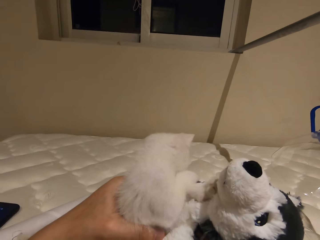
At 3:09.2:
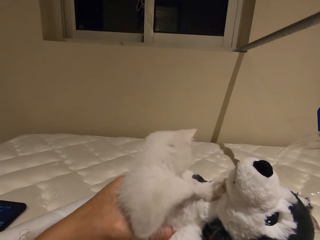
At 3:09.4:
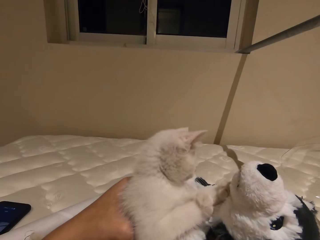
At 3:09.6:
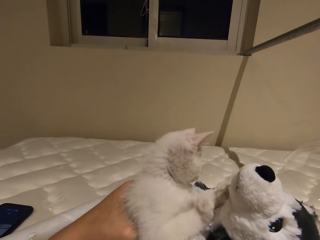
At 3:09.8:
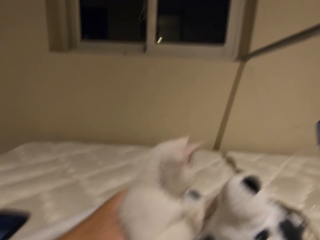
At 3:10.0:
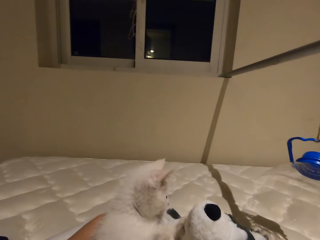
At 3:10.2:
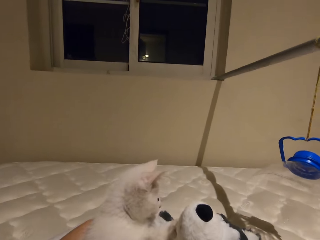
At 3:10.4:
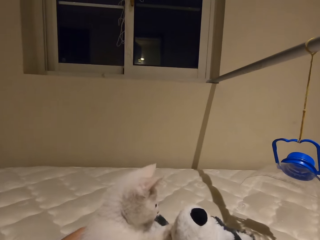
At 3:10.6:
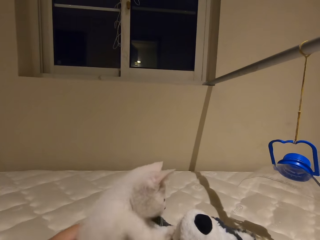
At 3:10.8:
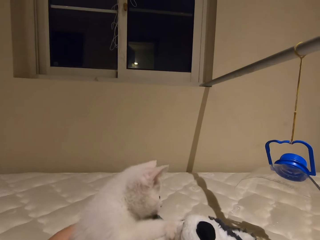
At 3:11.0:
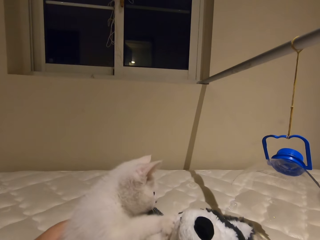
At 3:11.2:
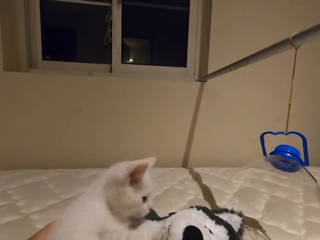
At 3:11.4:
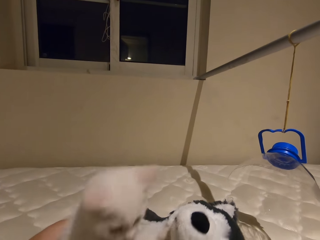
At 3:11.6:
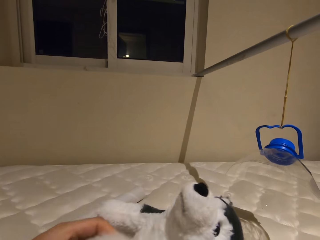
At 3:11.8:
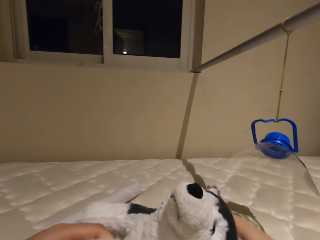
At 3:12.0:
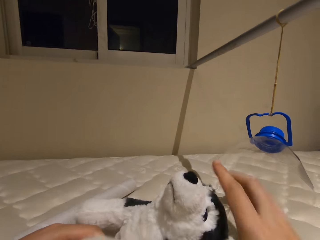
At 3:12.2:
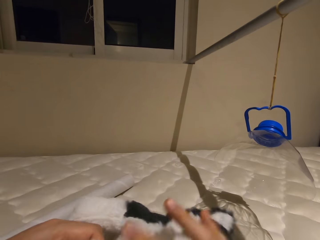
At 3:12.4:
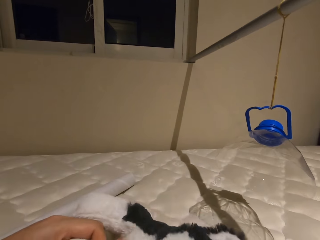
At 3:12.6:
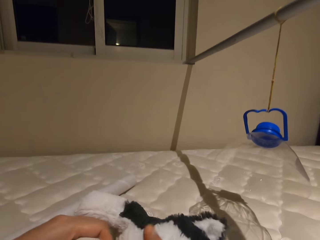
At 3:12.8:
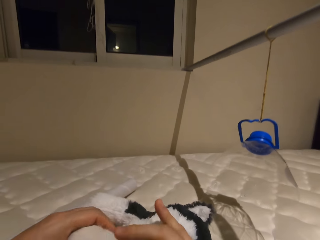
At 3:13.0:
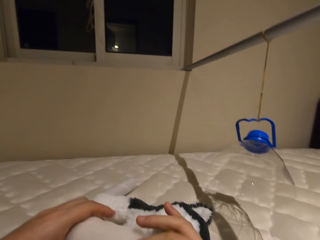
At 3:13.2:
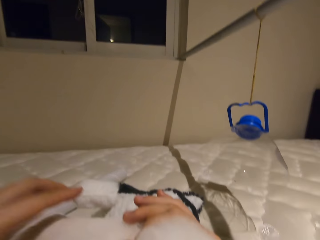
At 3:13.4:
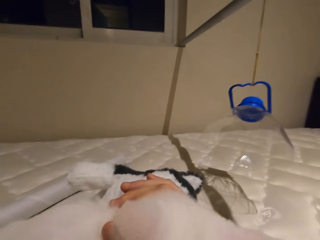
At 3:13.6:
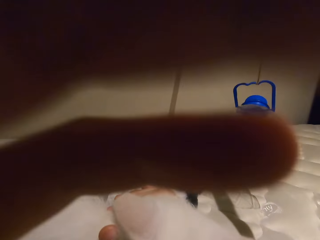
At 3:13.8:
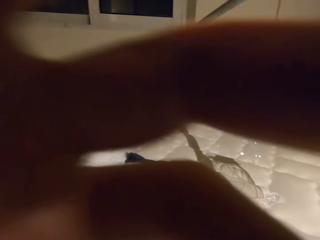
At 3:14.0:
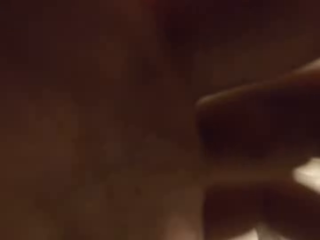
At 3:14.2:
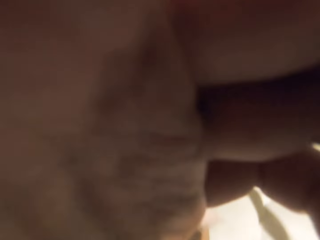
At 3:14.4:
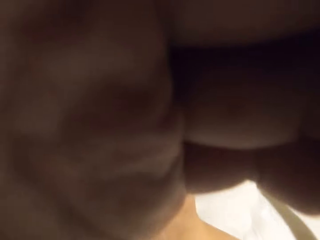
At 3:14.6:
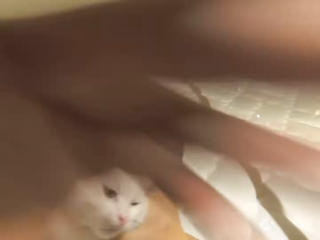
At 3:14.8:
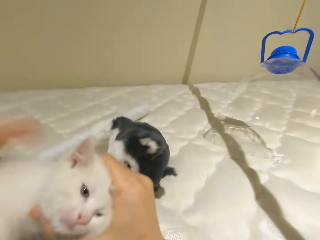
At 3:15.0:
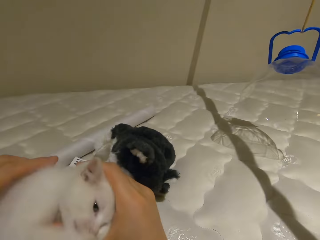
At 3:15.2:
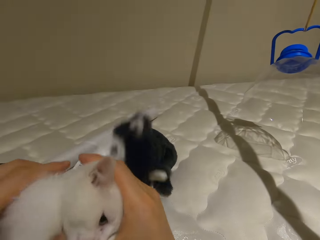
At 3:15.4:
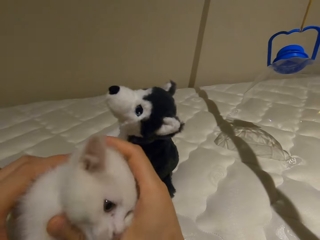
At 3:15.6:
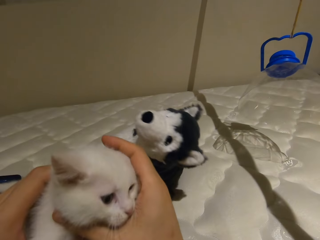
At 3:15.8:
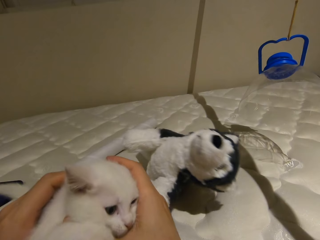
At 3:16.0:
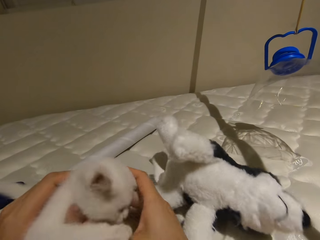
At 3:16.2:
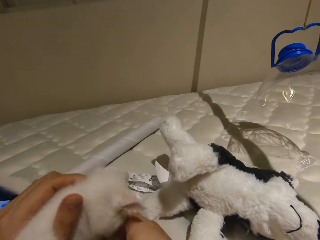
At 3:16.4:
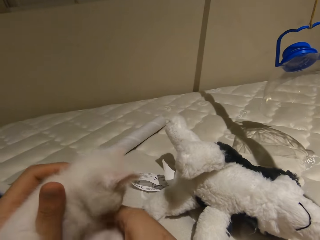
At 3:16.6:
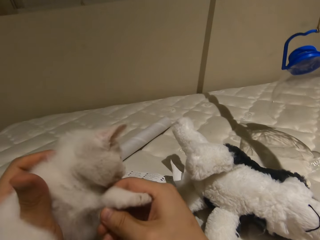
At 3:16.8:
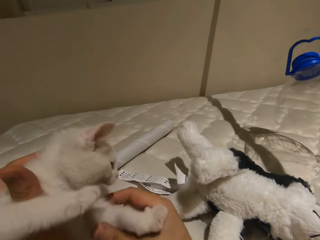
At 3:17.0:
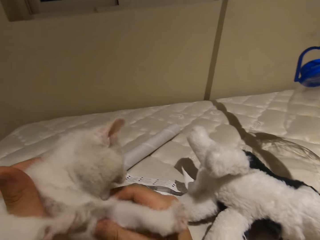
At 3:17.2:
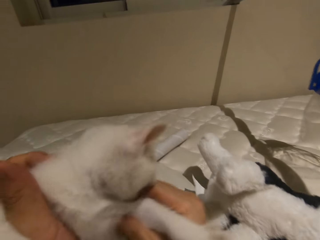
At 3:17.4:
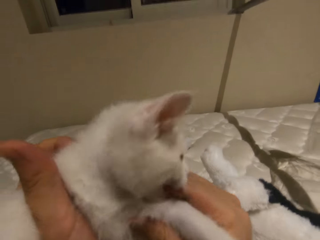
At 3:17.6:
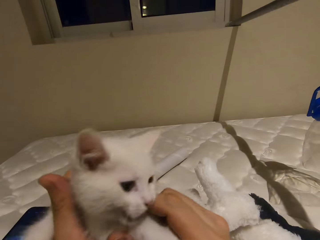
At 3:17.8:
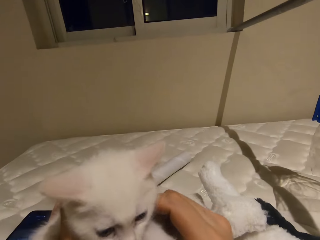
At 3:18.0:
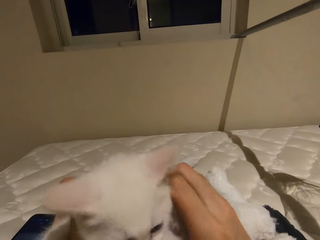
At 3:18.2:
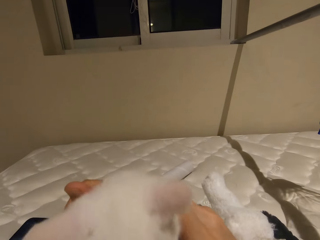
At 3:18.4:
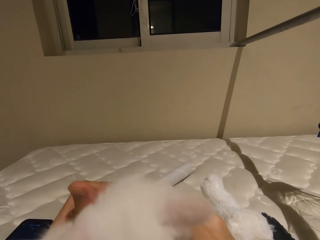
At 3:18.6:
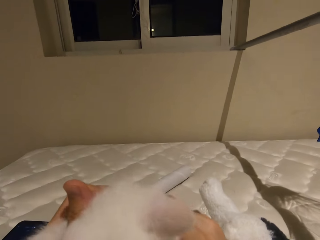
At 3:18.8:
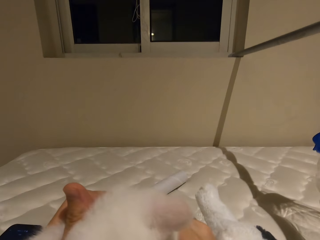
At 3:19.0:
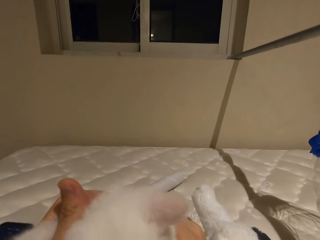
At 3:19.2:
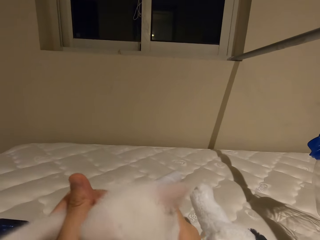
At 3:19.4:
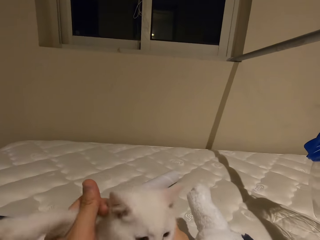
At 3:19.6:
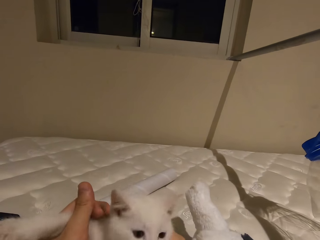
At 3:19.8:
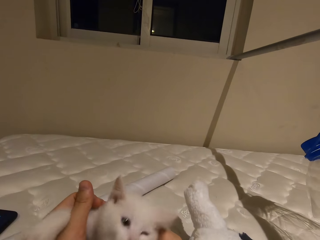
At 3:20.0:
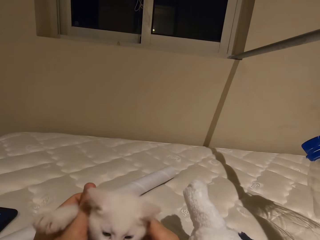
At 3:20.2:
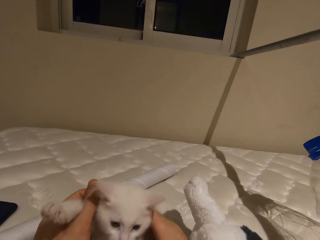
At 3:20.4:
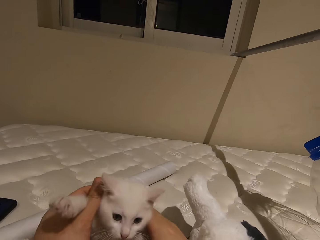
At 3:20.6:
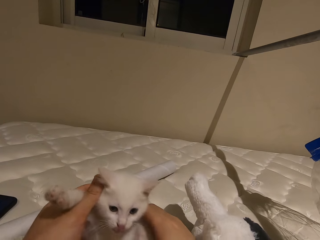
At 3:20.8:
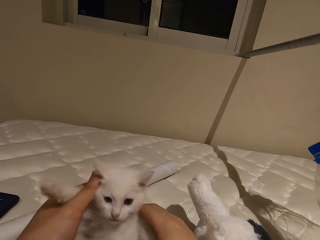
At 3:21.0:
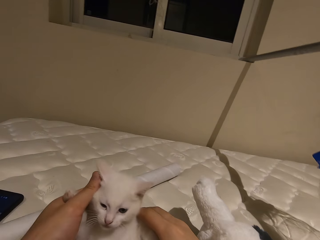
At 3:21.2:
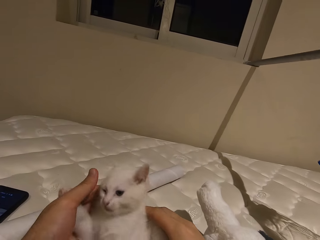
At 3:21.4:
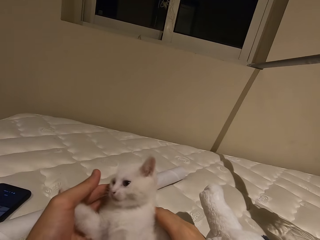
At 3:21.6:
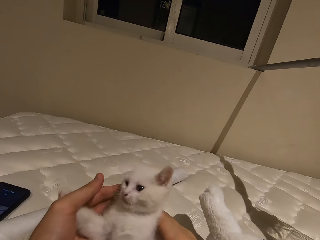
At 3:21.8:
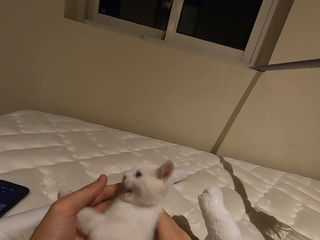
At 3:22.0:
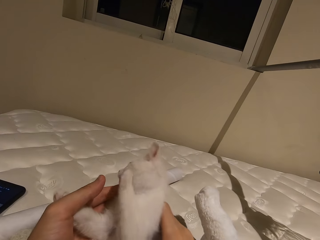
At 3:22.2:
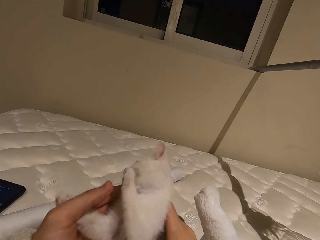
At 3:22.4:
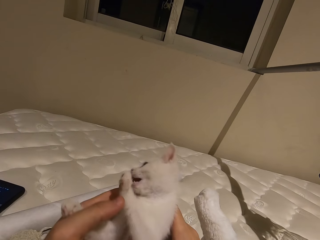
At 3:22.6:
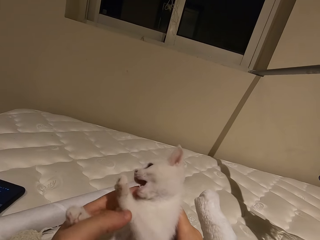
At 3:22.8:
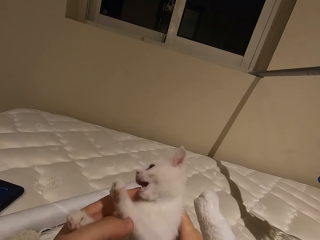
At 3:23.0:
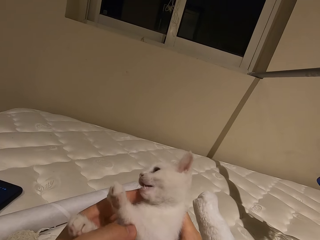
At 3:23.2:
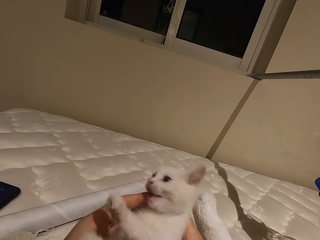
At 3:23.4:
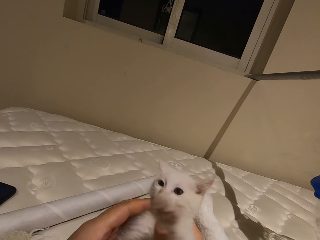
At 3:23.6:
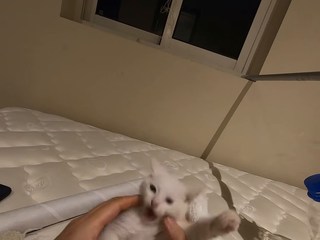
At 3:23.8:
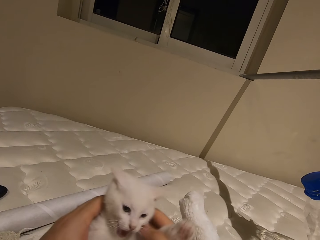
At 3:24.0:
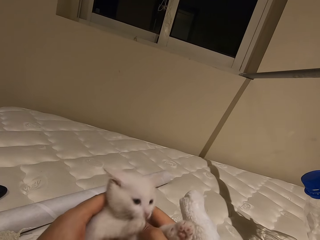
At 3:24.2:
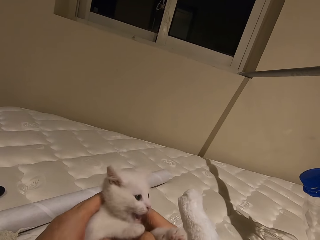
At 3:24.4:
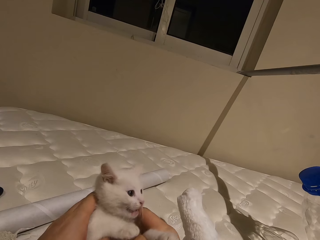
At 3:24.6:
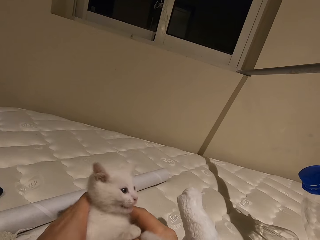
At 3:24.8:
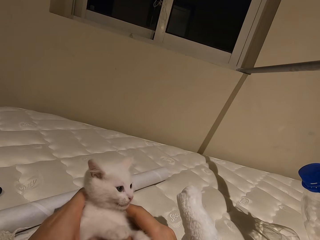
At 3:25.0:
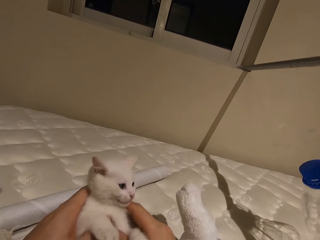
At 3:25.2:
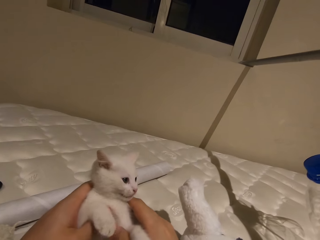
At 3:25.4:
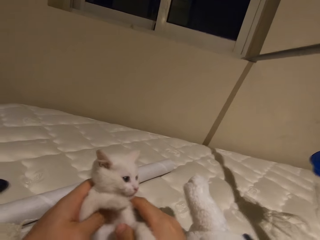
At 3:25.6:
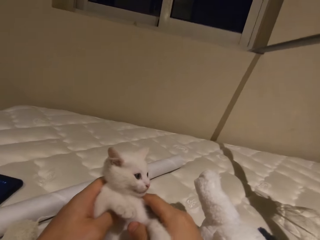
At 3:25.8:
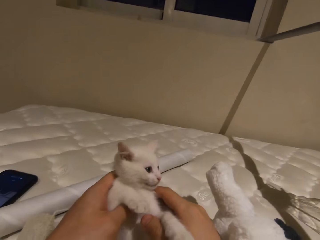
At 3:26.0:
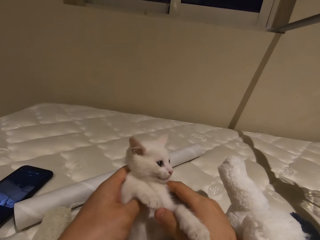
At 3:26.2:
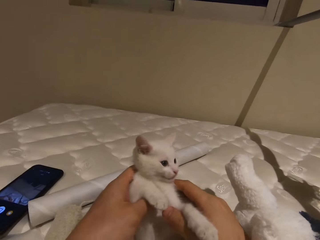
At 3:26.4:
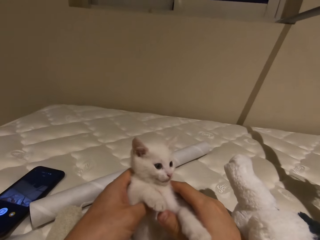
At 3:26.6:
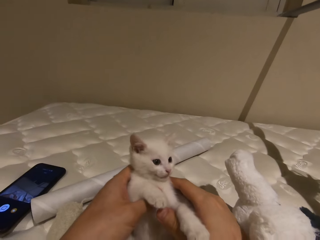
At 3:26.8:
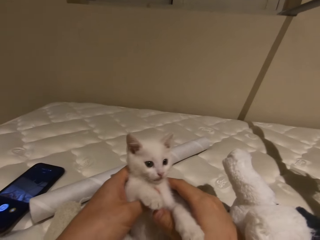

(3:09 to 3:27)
The camera wearer holds the cat with his right hand. He raises his left hand. He adjusts the camera. He holds the cat with both hands. He plays with the cat.

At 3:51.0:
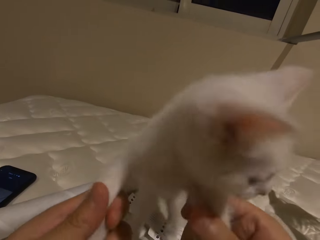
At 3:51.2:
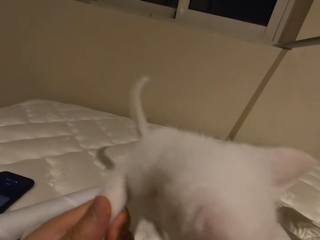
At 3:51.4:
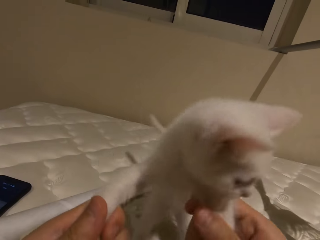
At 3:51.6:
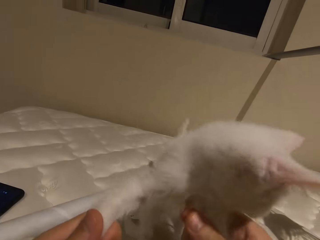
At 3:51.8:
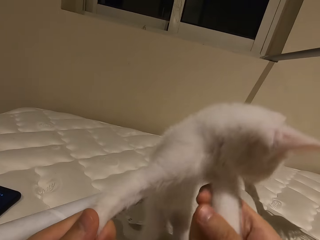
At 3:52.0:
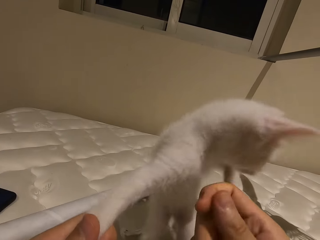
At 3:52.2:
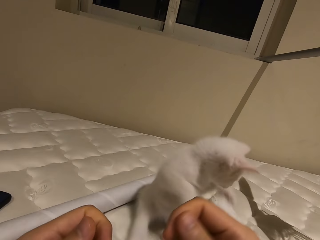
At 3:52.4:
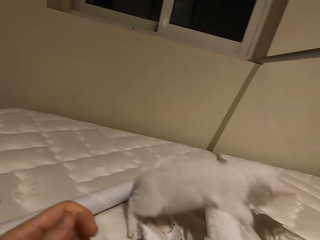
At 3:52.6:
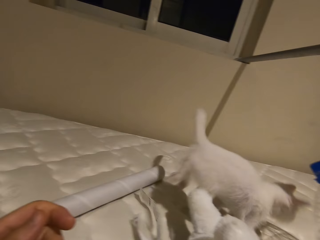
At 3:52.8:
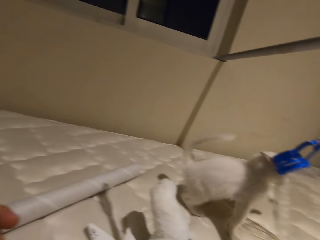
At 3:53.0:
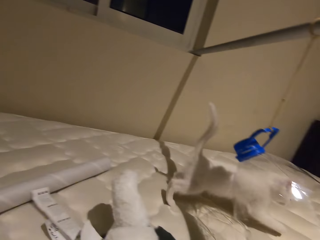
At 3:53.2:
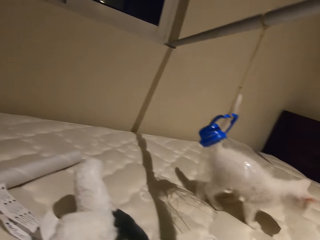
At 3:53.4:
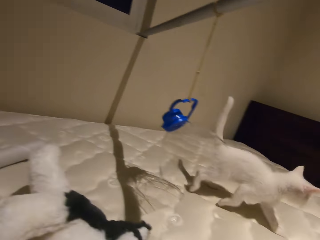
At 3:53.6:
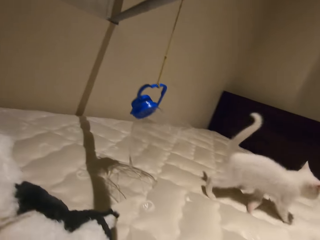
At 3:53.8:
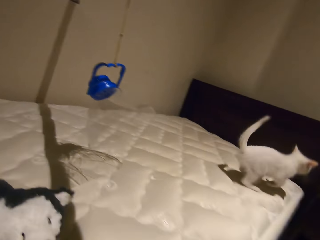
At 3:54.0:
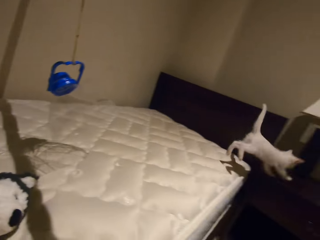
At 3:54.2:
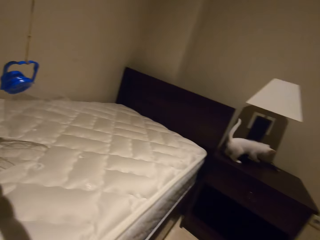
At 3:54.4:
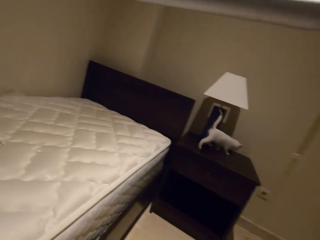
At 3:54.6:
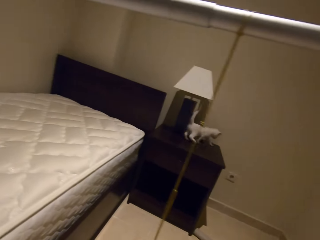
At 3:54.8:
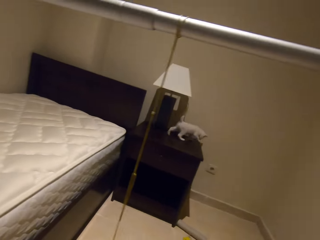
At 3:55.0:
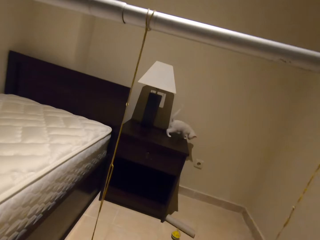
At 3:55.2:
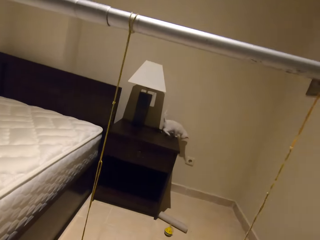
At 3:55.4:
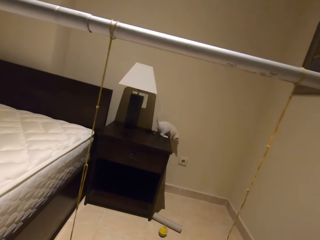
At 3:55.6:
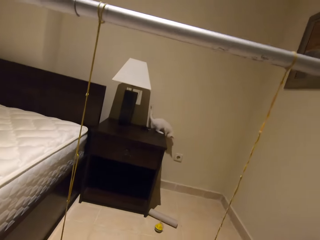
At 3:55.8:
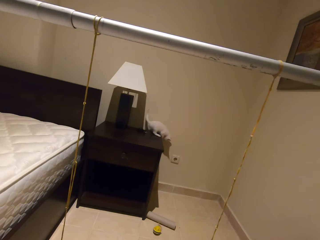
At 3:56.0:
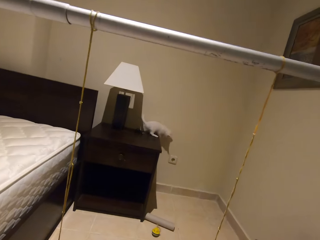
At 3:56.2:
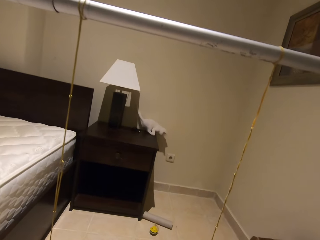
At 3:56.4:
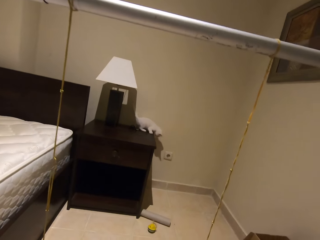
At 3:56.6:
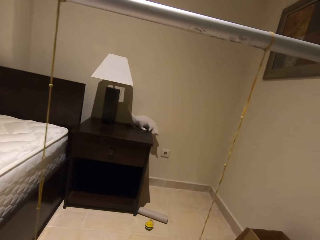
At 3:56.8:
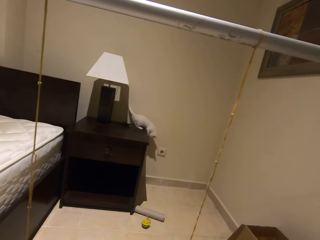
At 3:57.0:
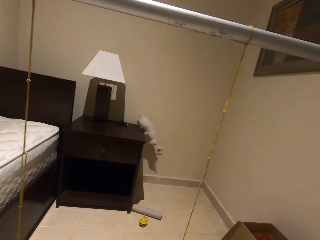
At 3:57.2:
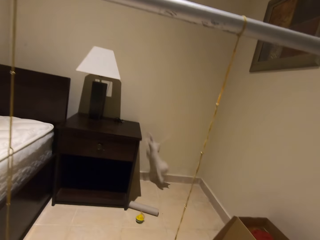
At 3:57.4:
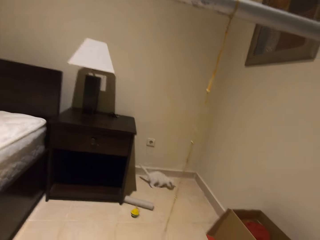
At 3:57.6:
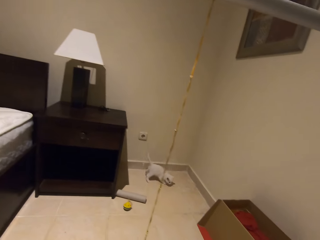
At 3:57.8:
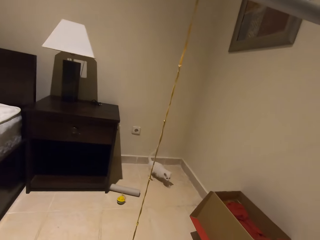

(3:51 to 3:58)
The camera wearer turns towards the cat. They look at the cat.
